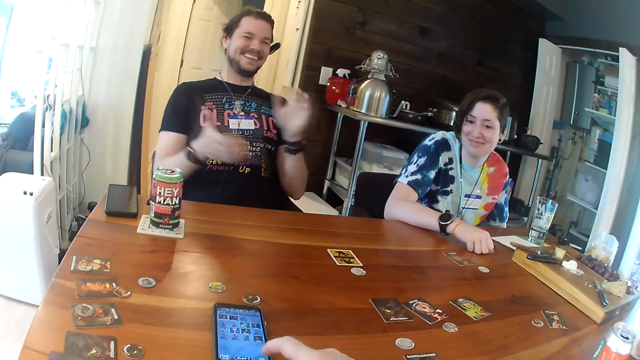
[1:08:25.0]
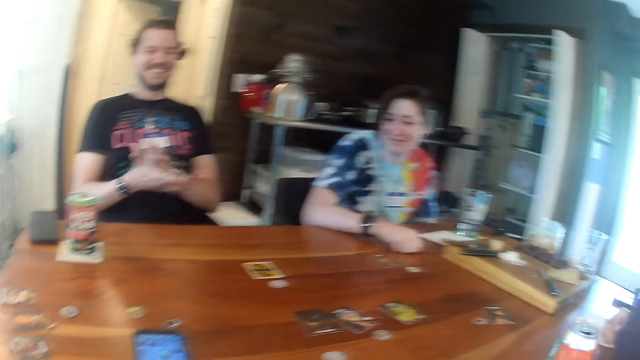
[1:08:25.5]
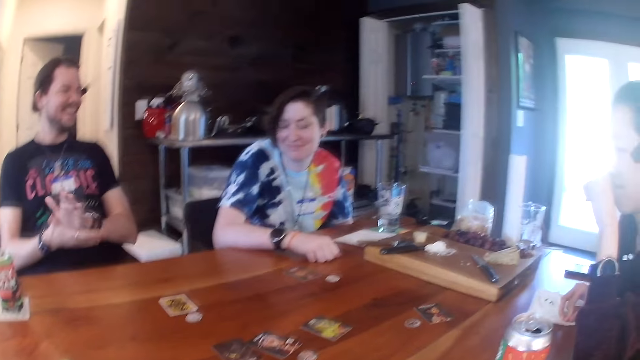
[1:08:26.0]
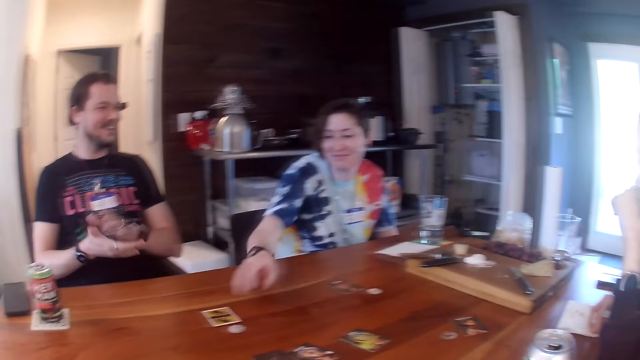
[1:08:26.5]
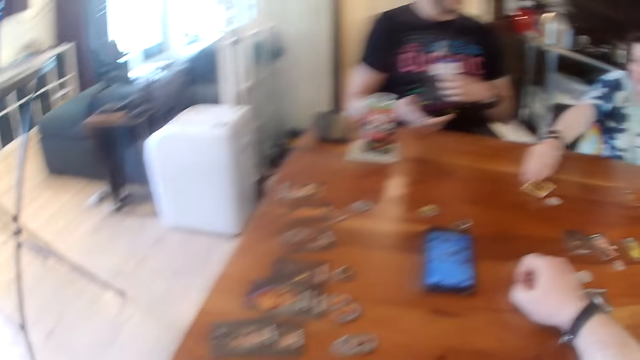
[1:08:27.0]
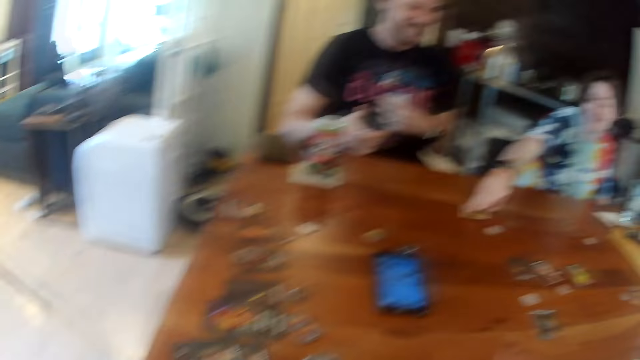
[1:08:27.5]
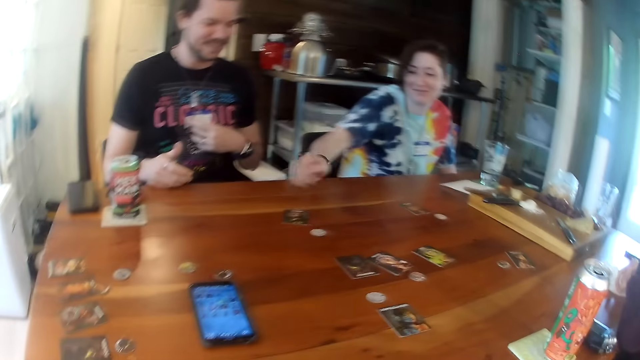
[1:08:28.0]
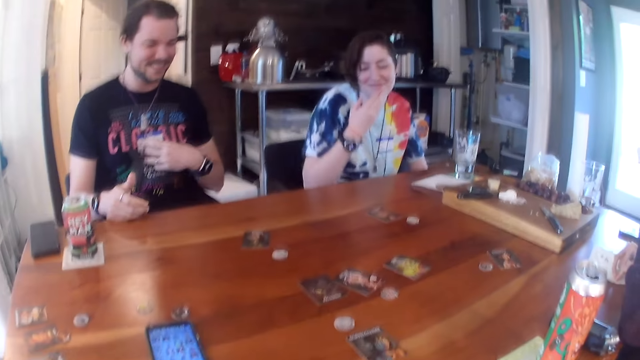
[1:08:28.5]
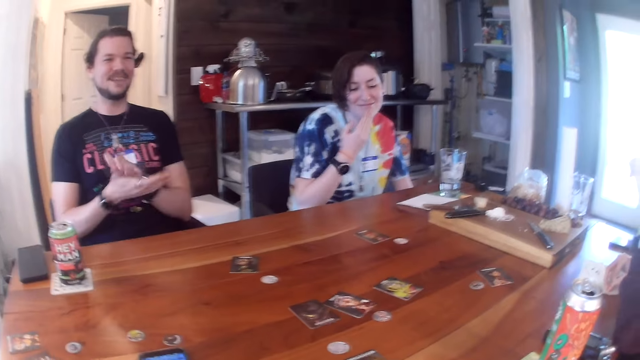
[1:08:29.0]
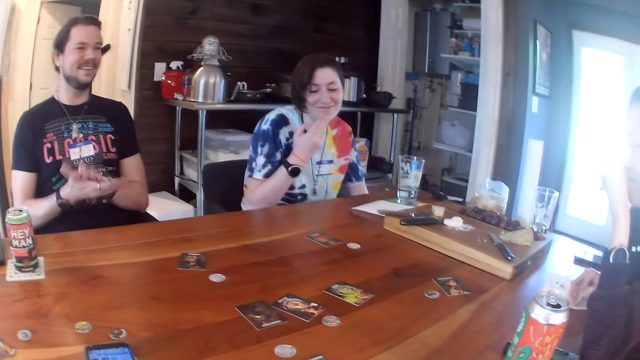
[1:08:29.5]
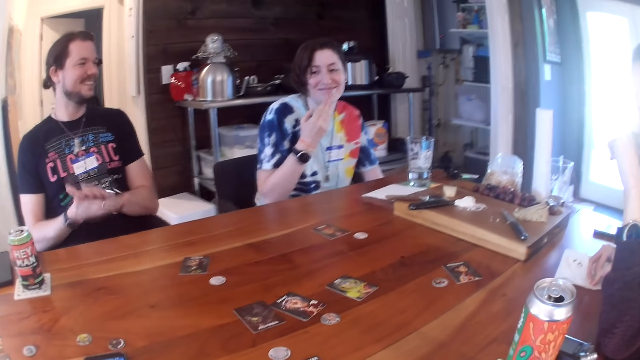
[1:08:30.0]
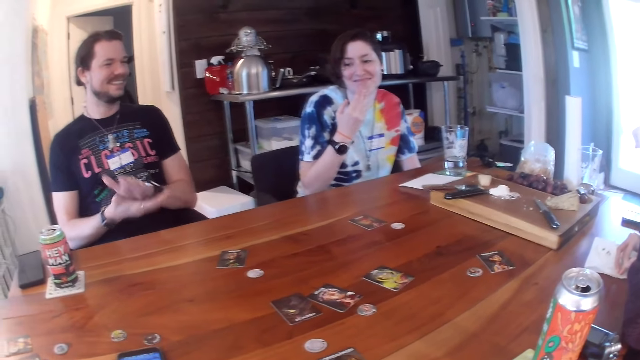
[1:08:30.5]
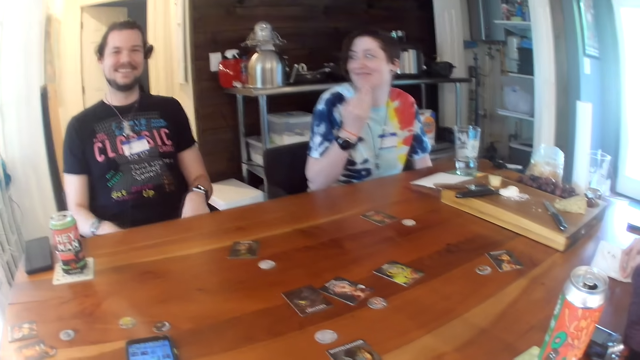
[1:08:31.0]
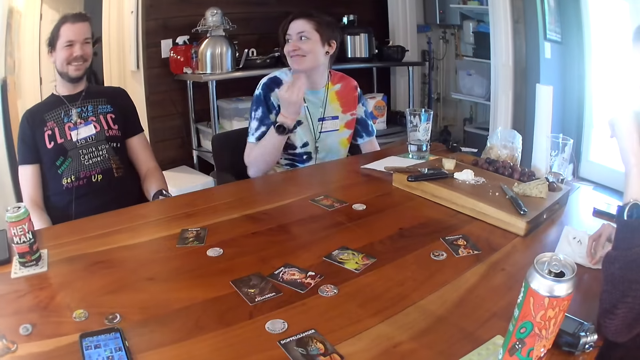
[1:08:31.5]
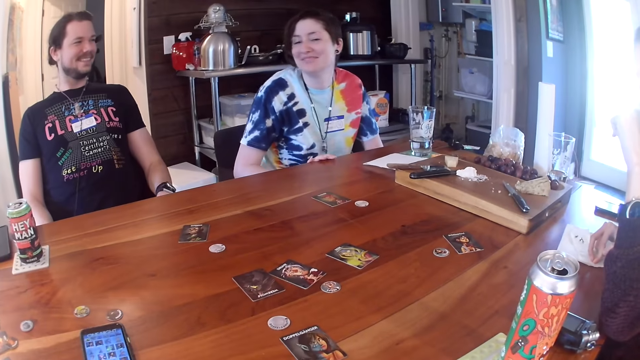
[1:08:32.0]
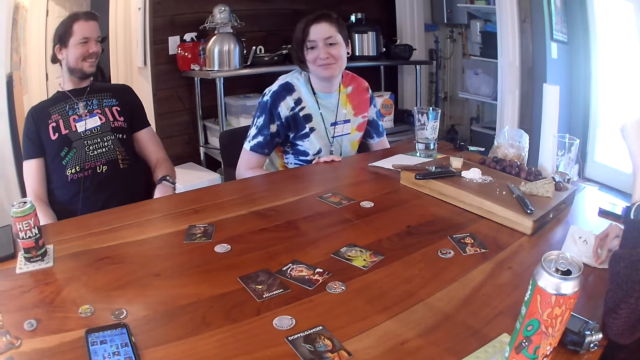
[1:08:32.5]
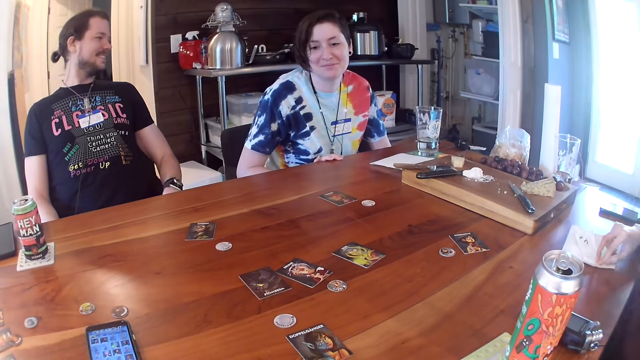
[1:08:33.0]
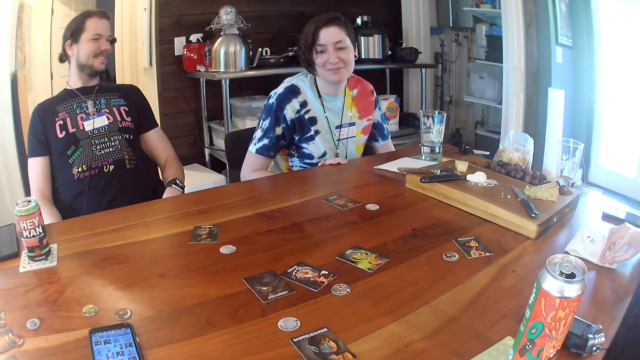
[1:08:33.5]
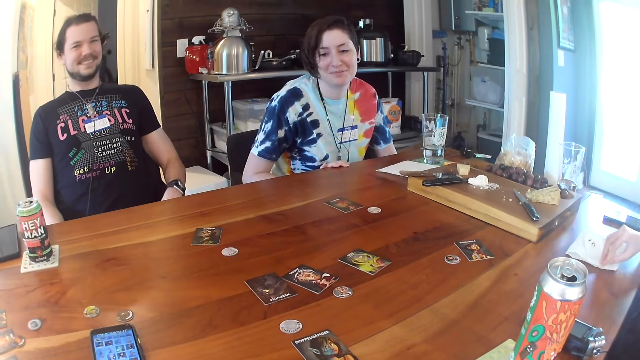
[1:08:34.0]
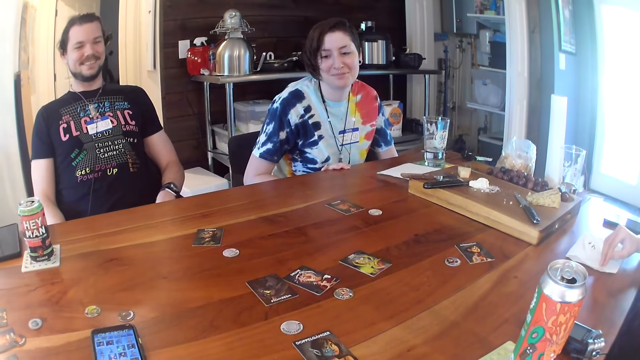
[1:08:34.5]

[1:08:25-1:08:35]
The man claps his hands. The camera wearer looks around. The woman flips a card on the table with her right hand. The man adjusts a tag on his chest with his left hand. The woman scratches her chin with her right hand. The man claps his hands. The camera wearer looks around. The woman places her right hand on the table.

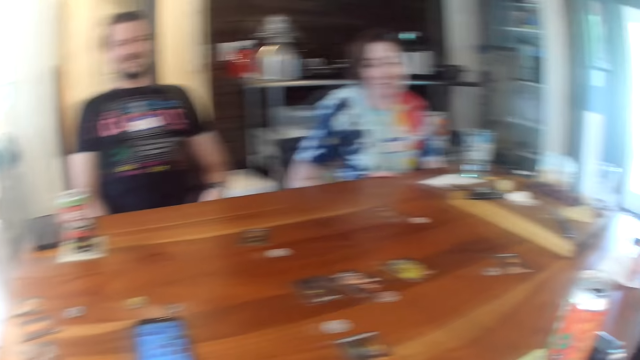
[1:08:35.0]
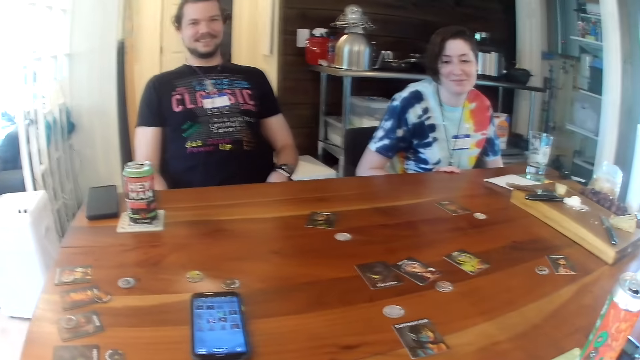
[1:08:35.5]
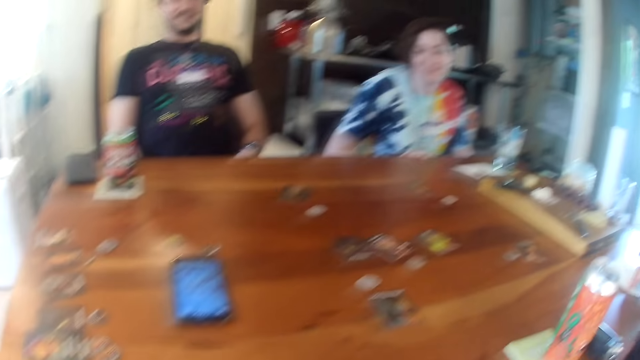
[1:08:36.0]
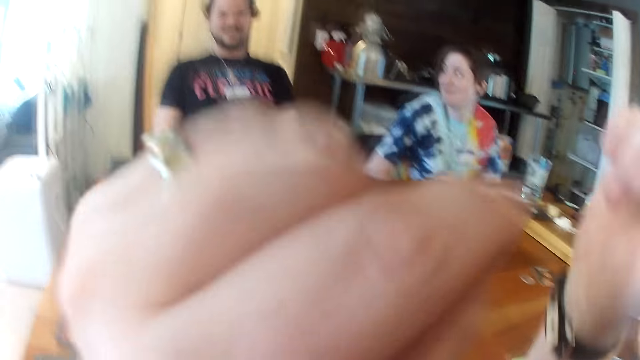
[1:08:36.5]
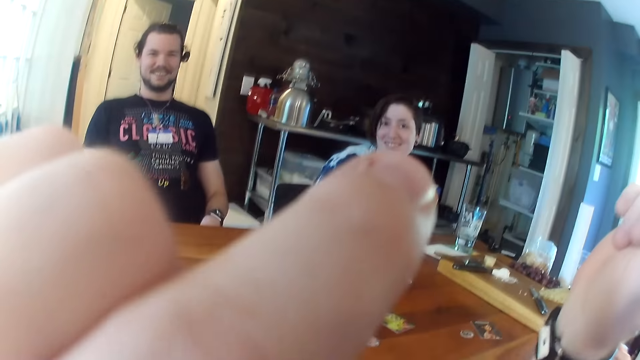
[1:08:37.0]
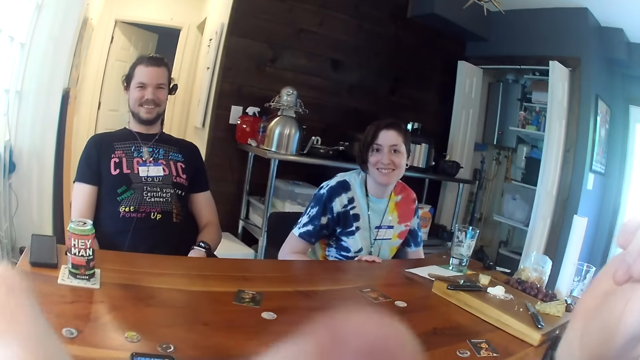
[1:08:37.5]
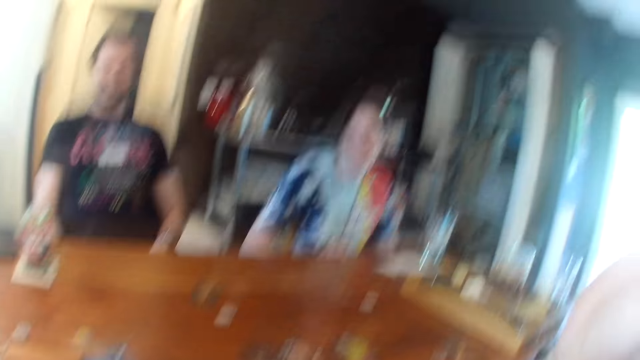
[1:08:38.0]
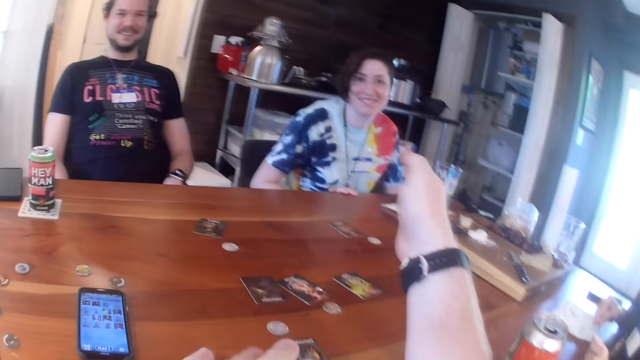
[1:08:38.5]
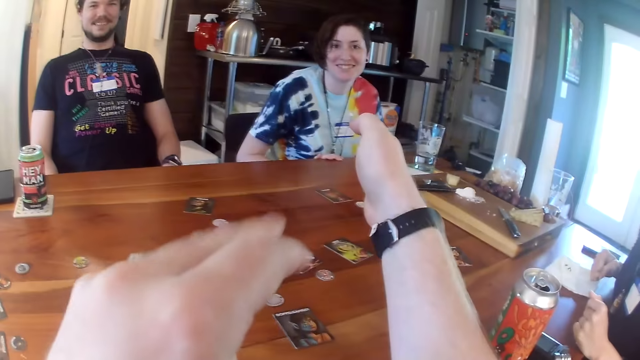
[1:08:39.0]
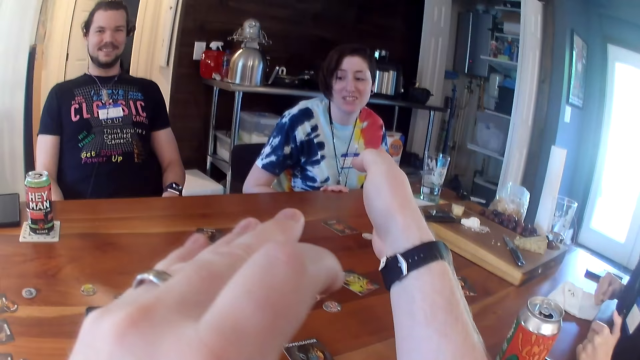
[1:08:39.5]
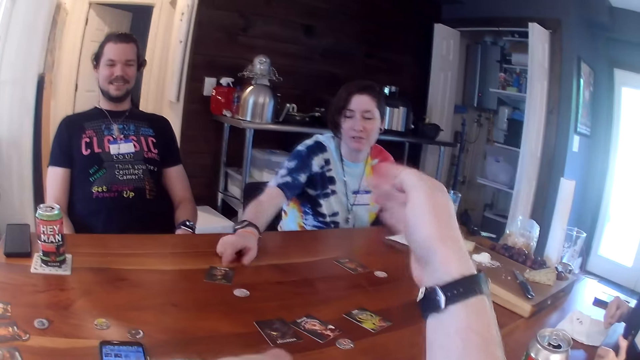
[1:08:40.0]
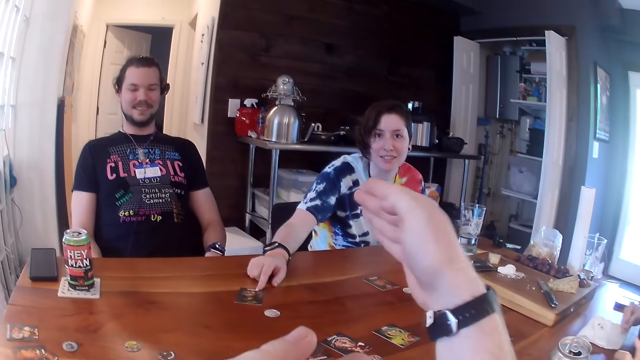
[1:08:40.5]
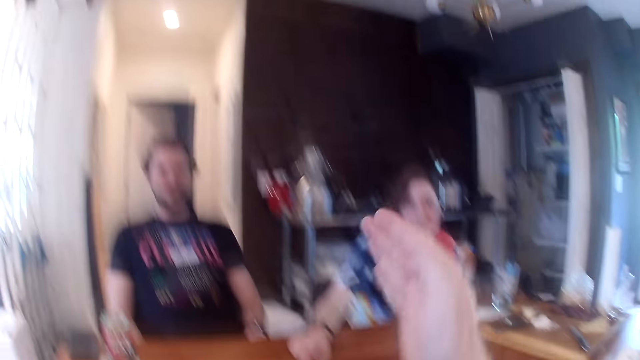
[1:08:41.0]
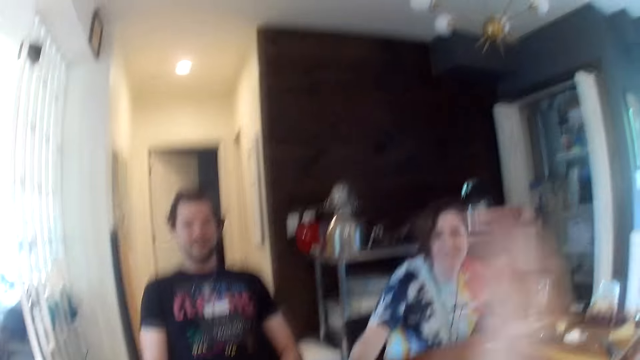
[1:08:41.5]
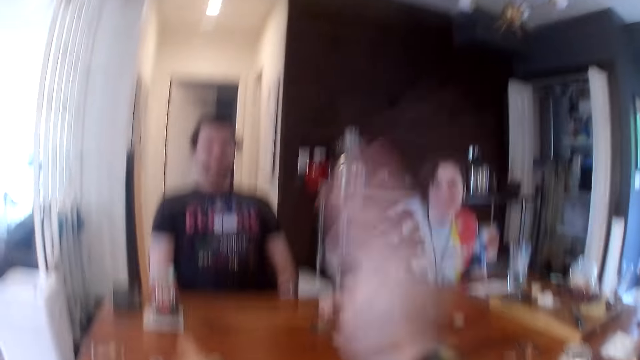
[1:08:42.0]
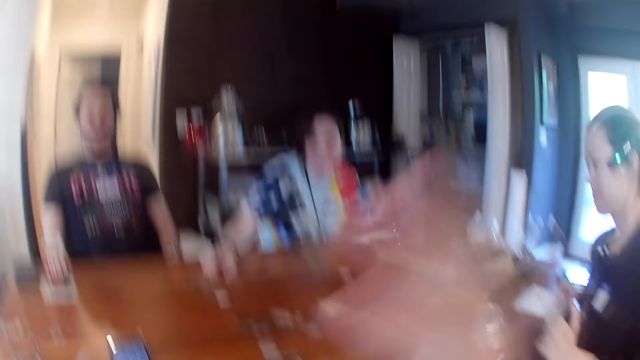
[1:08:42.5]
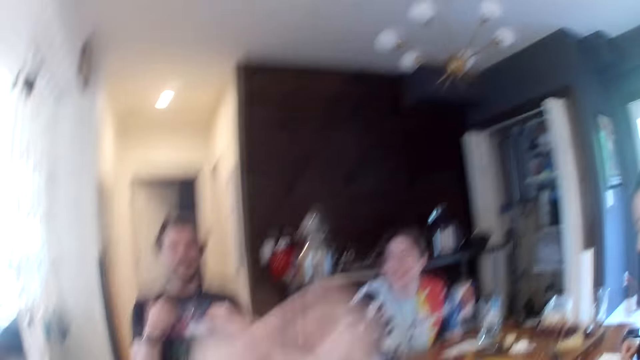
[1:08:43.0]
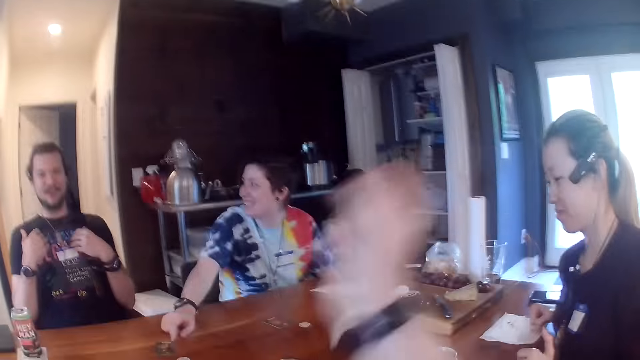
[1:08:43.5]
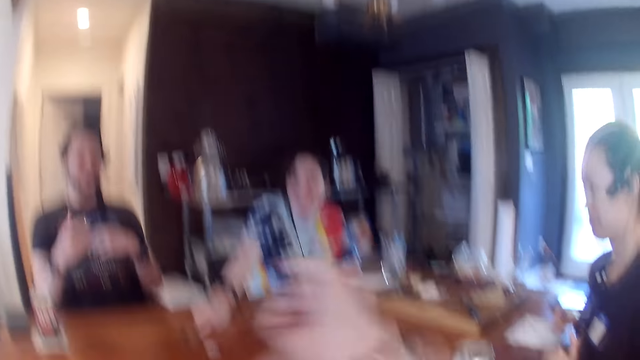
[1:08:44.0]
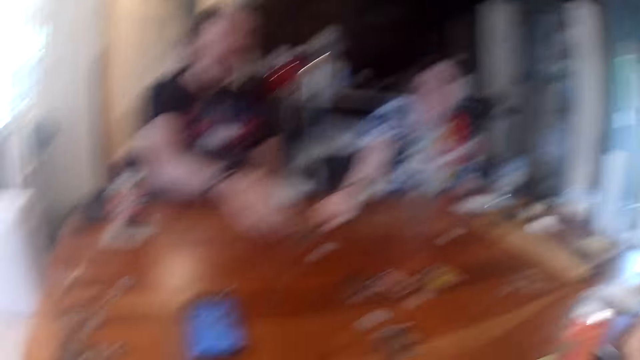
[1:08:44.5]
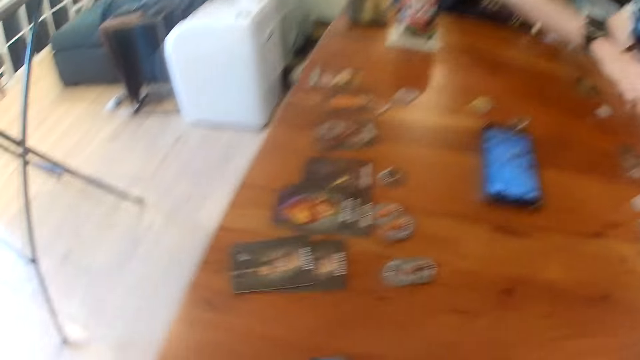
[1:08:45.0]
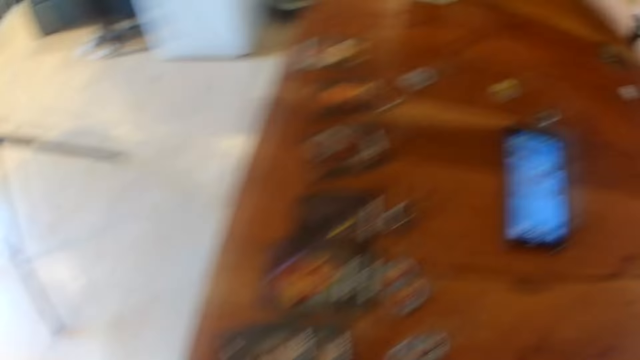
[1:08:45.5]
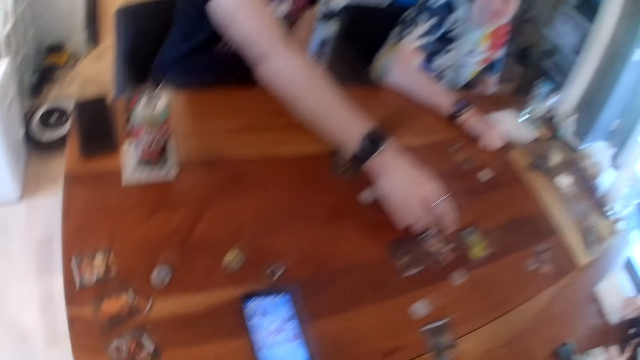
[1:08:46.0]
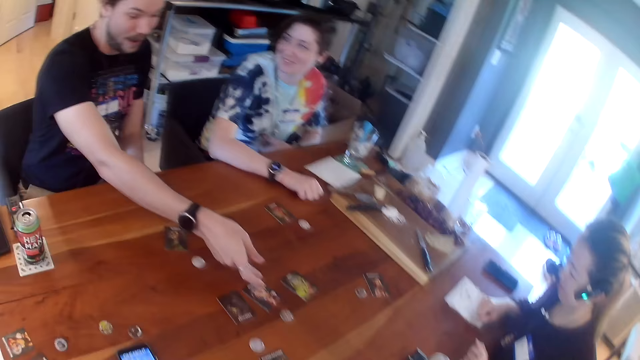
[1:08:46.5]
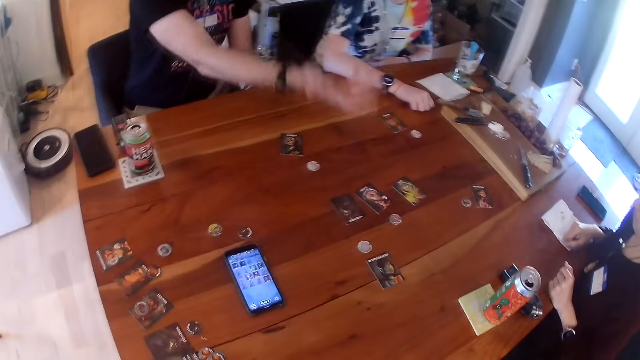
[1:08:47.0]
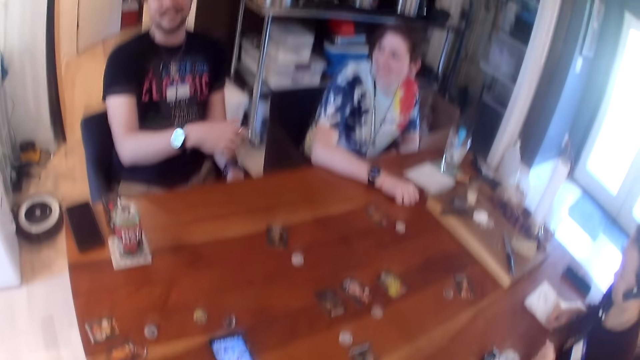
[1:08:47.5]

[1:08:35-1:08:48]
The camera wearer interacts with the woman and the man. They raise the hands. They point with a finger. The woman points at a card on the table with her right hand. She touches the card. The camera wearer talks to the man. They look around. The man points at a card on the table with his right hand.
